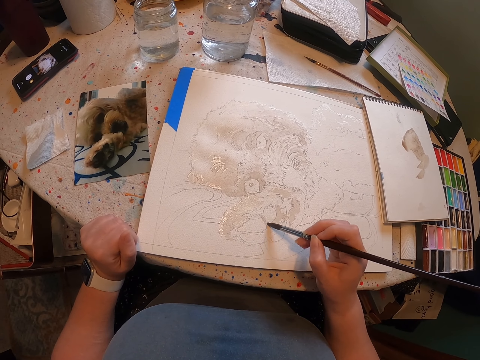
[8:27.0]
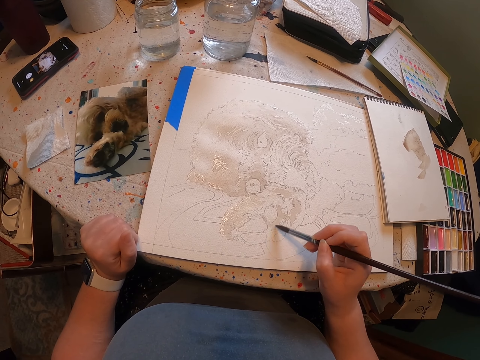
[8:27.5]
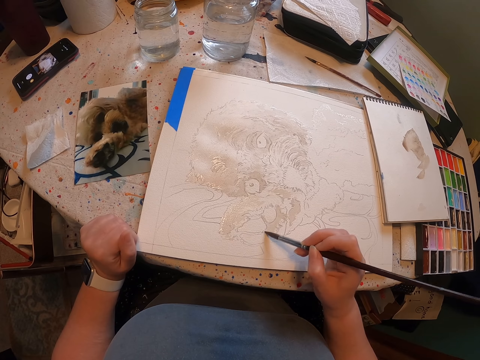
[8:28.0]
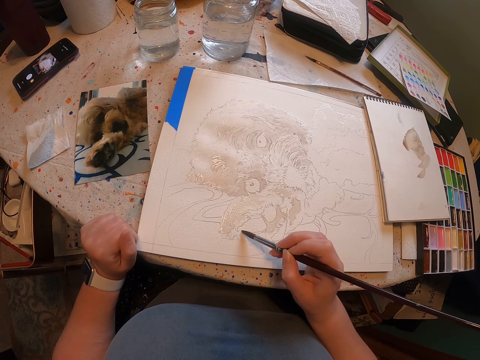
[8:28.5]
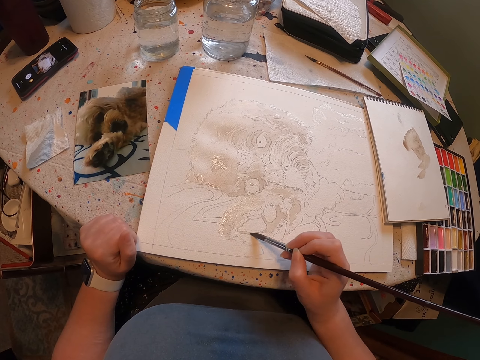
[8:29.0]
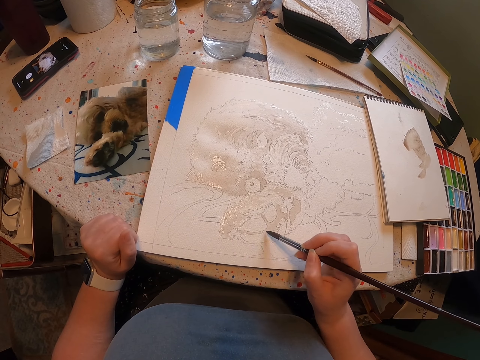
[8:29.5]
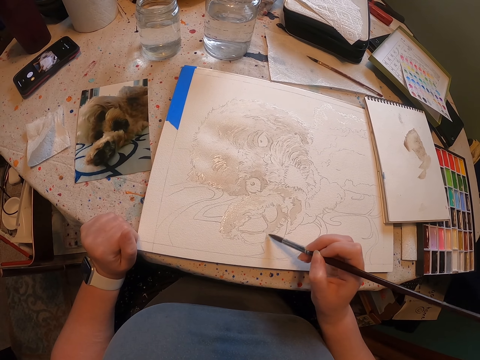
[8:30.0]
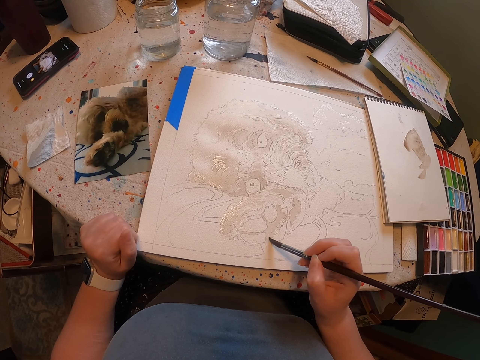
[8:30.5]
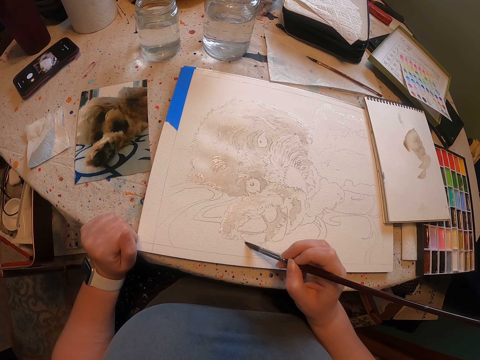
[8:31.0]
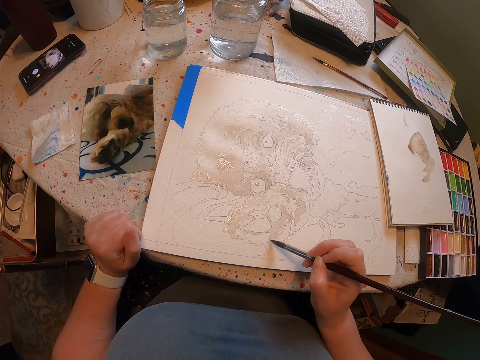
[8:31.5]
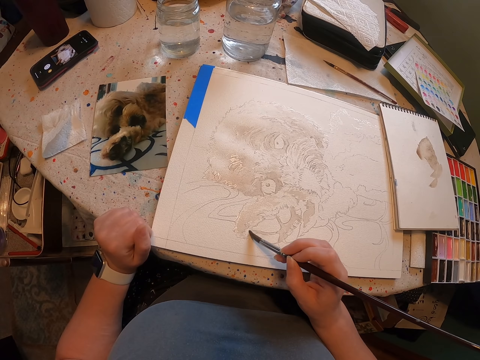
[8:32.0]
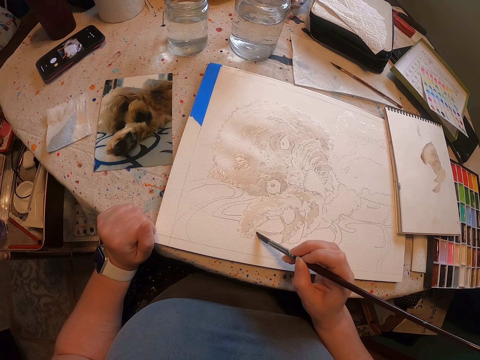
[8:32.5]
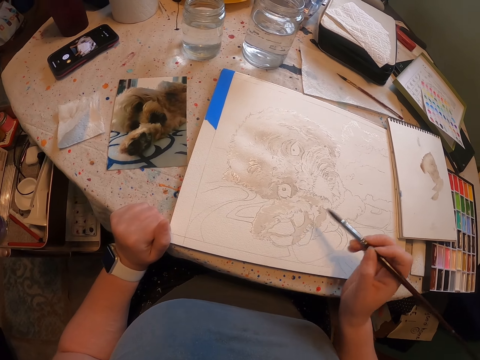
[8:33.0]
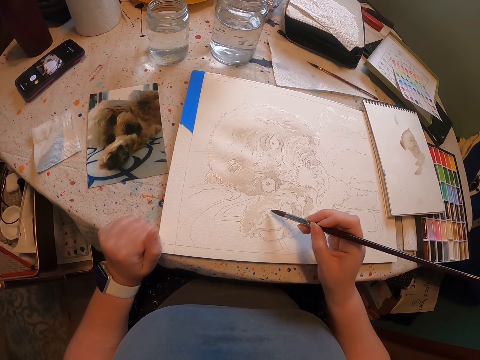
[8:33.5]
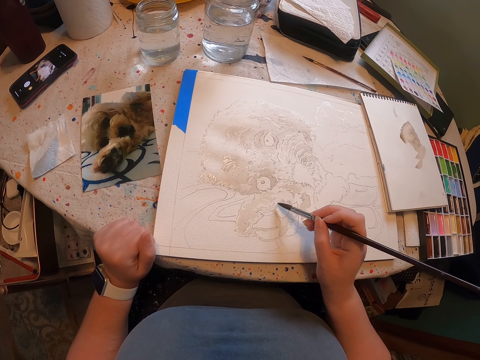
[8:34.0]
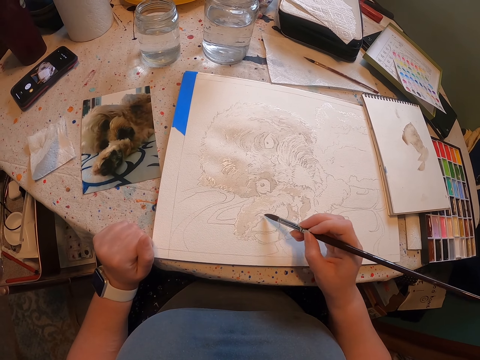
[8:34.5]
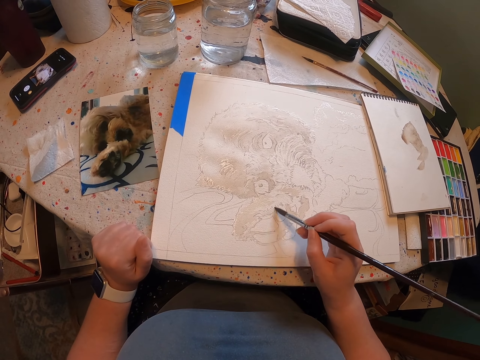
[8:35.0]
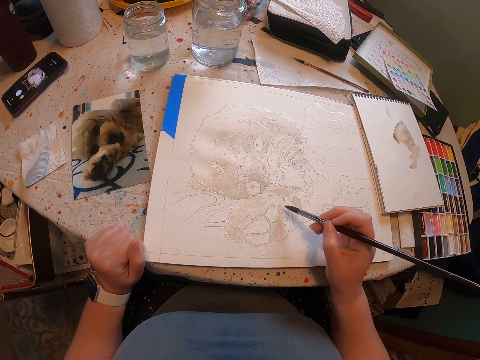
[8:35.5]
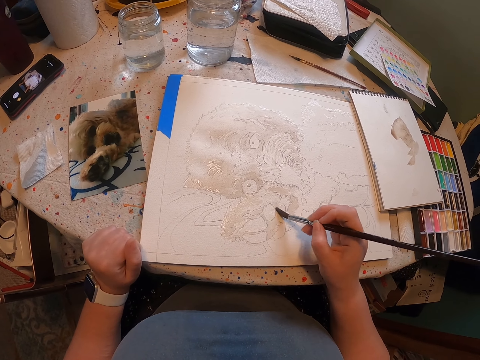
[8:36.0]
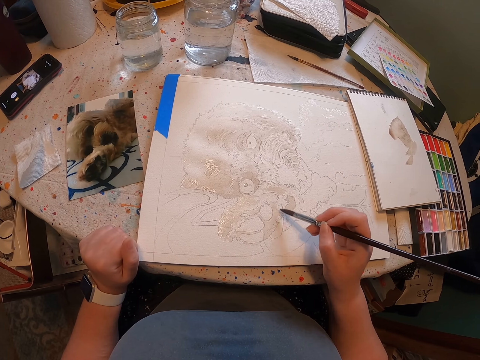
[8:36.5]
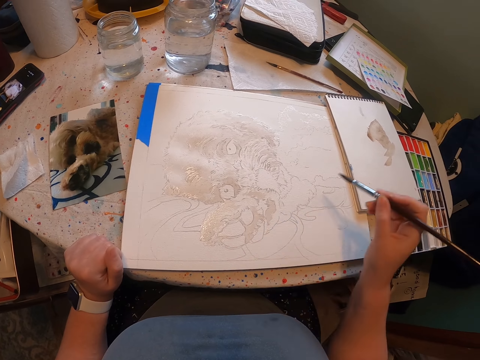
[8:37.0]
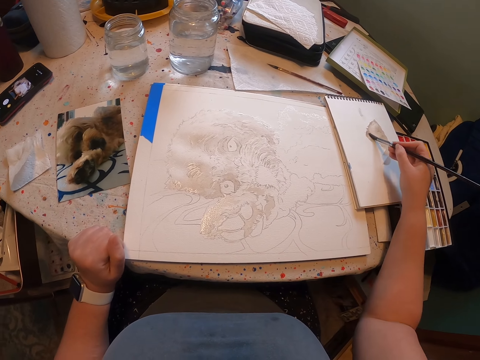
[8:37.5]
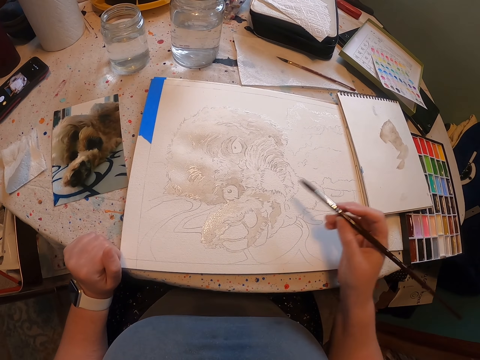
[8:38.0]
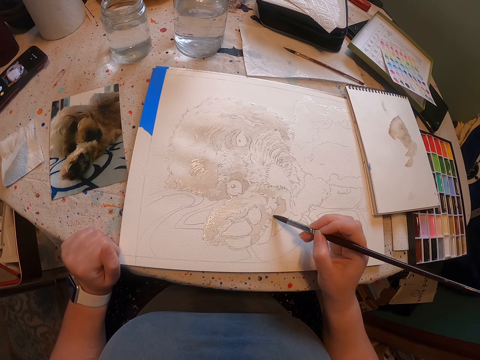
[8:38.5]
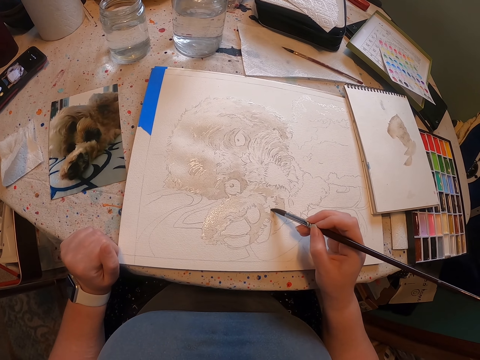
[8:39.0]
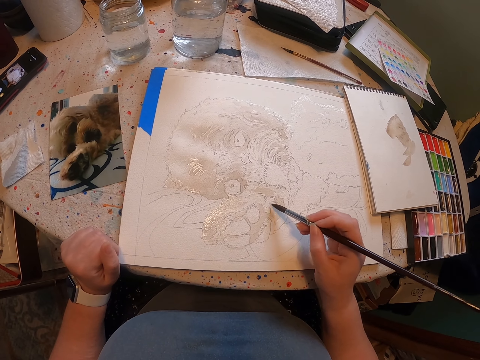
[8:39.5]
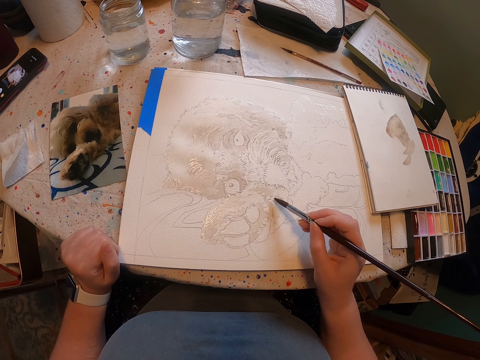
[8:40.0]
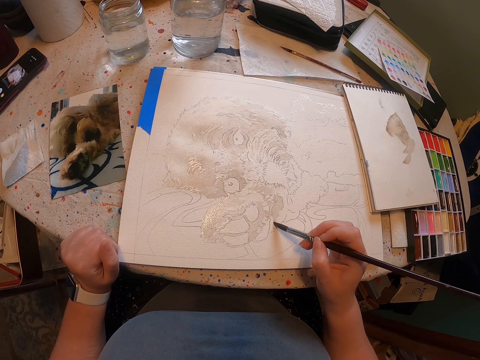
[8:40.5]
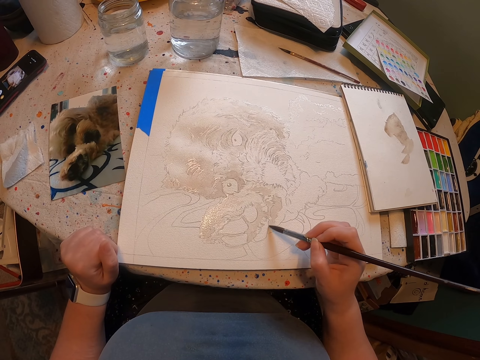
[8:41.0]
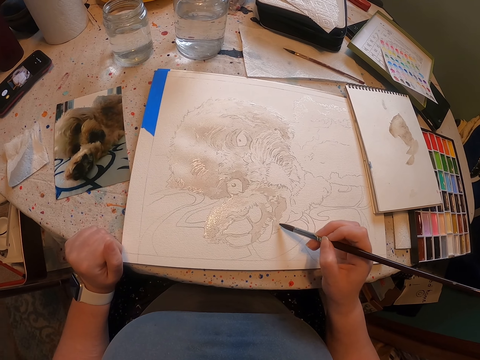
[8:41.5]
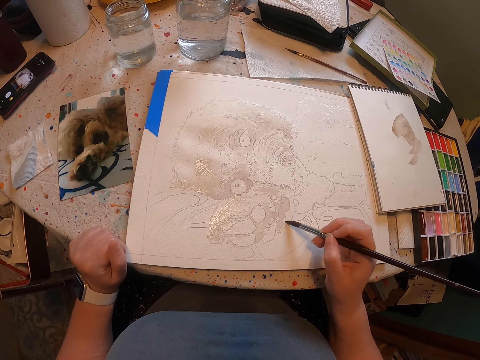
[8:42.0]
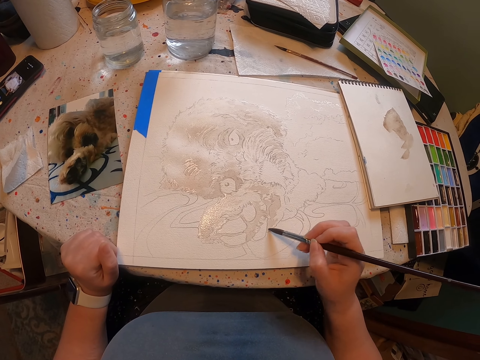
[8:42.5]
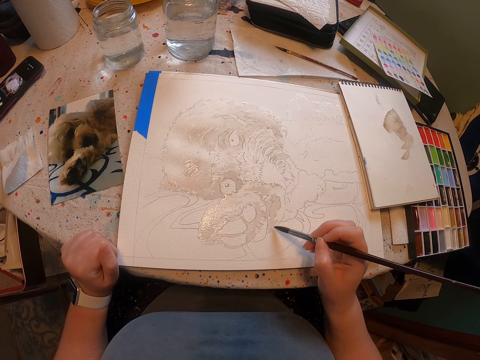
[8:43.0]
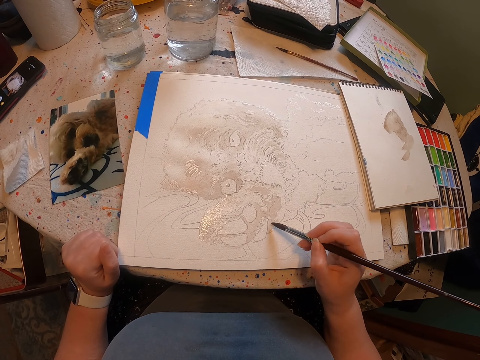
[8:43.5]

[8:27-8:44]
The camera wearer rubs the brush on the book. They touch paint on the paper. They paint the sketch on the paper with the brush.

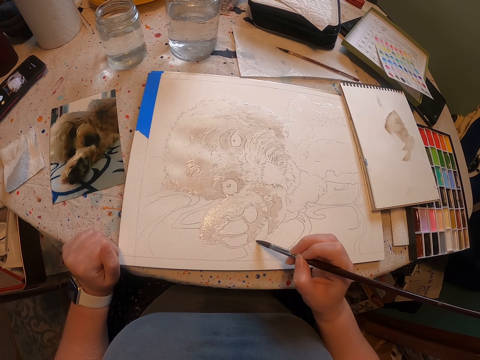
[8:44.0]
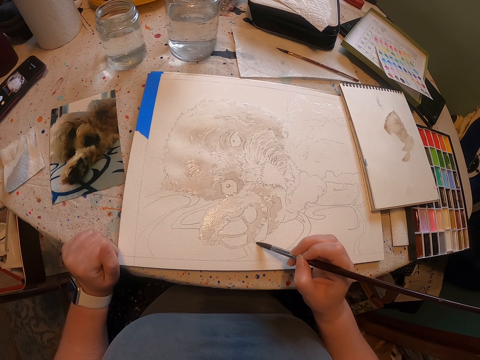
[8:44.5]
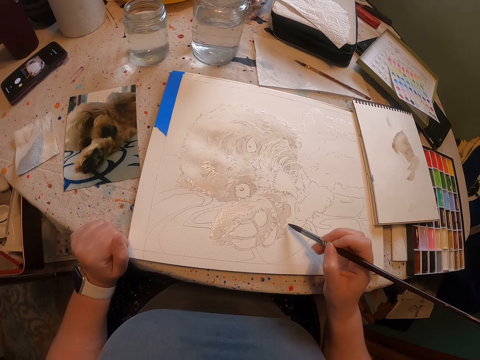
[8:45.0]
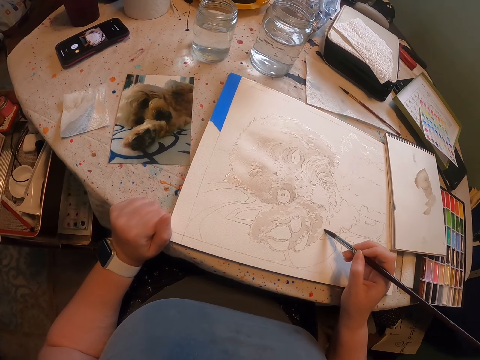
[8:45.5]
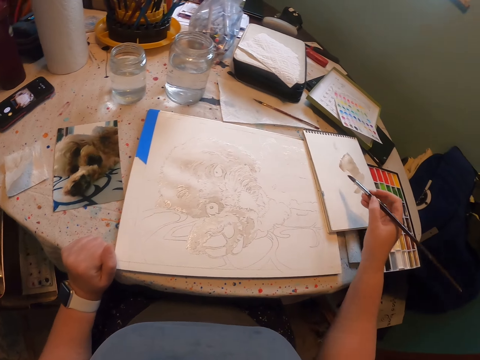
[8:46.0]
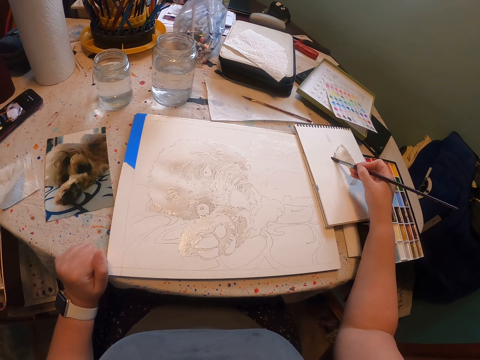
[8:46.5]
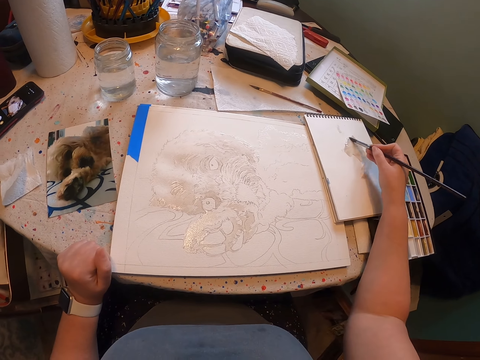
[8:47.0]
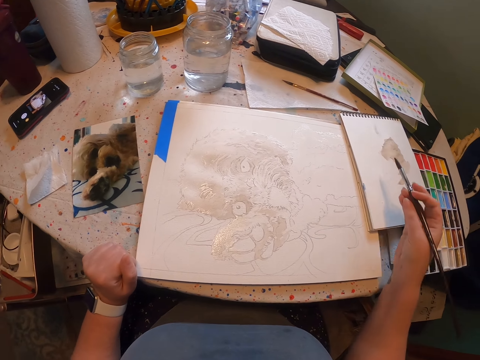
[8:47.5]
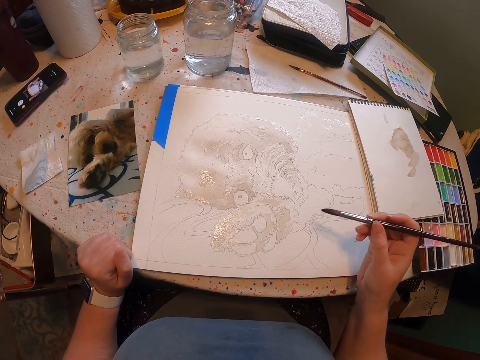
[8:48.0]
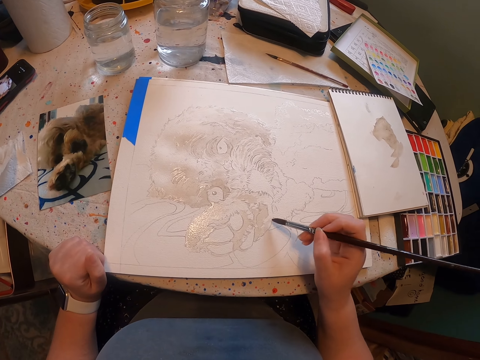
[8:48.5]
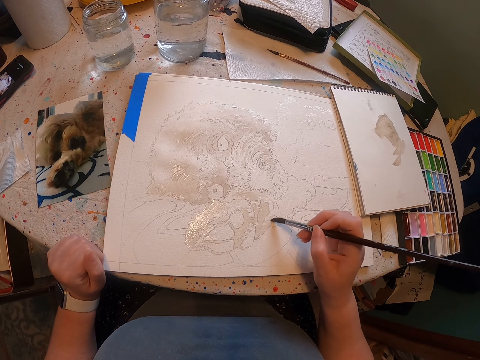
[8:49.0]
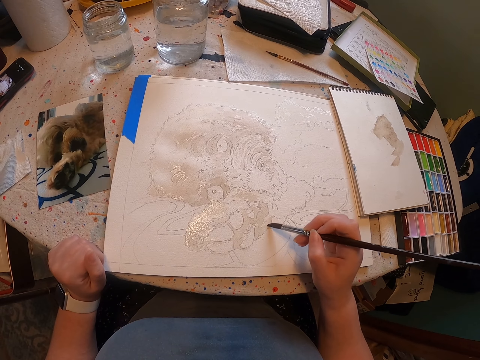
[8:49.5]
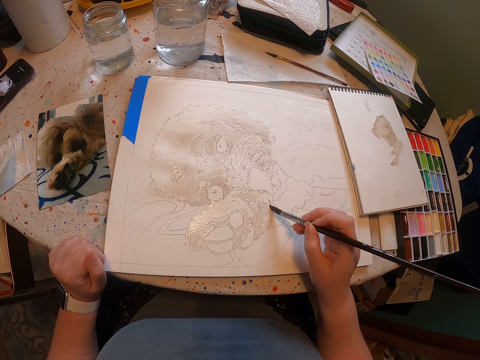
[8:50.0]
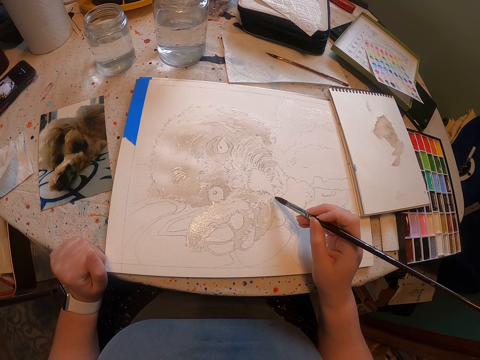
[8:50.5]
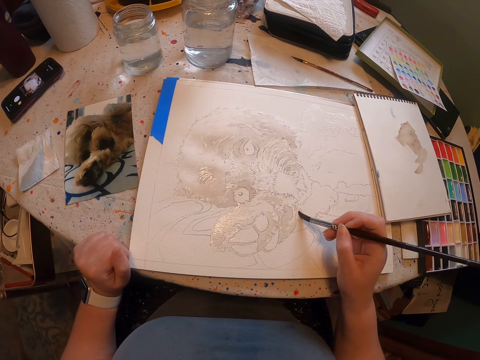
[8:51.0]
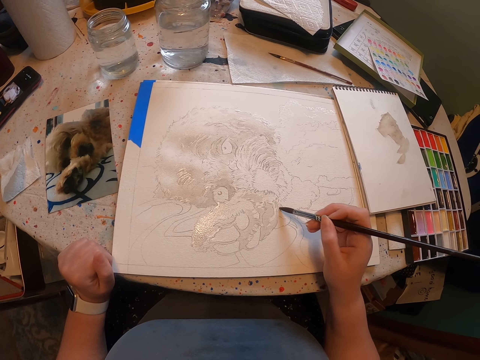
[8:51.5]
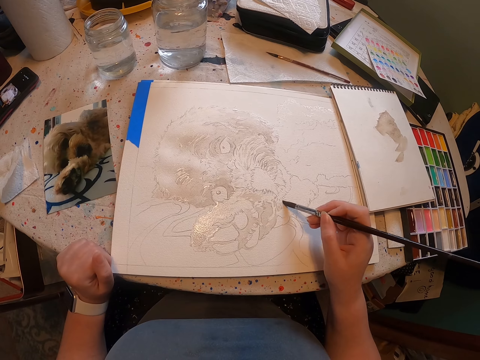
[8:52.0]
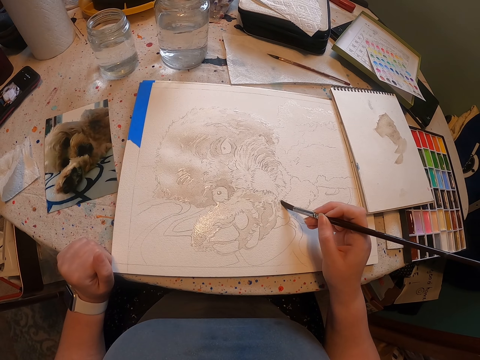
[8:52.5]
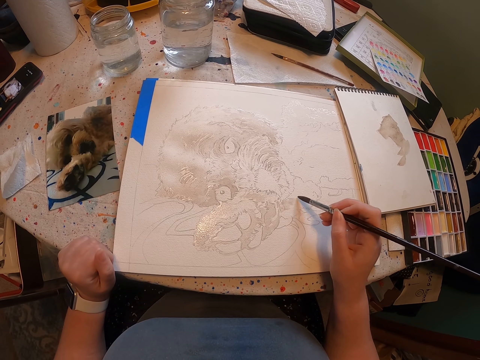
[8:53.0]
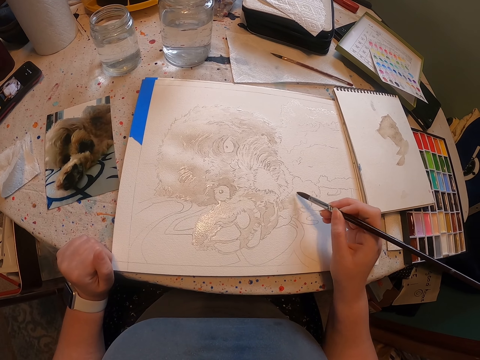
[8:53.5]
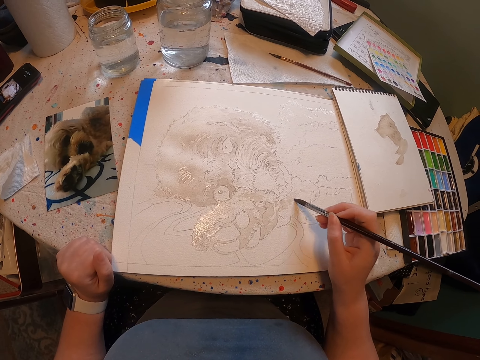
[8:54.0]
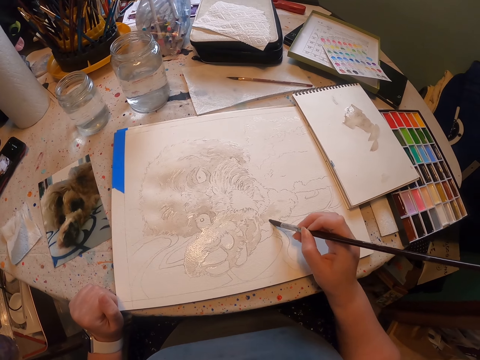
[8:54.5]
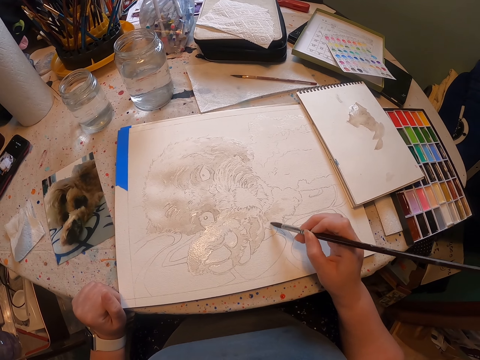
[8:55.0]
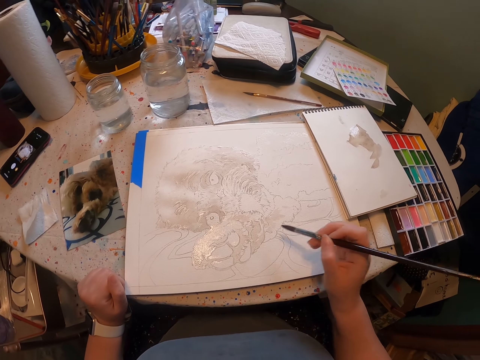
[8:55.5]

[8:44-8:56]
The camera wearer rubs the brush on the book. They touch paint on the paper. They paint the sketch on the paper with the brush.
